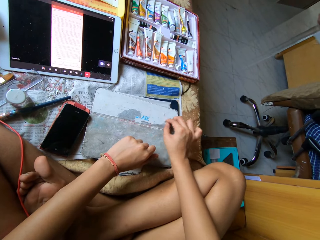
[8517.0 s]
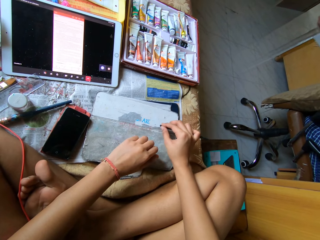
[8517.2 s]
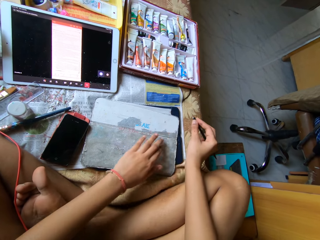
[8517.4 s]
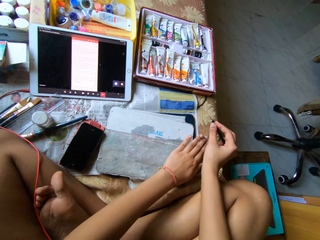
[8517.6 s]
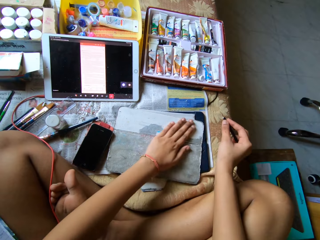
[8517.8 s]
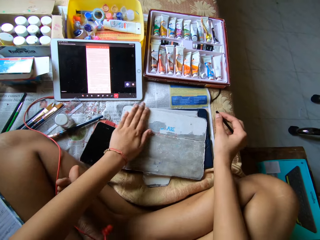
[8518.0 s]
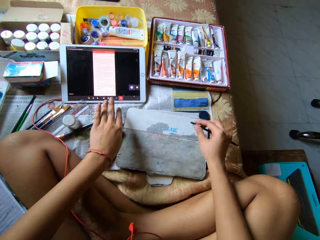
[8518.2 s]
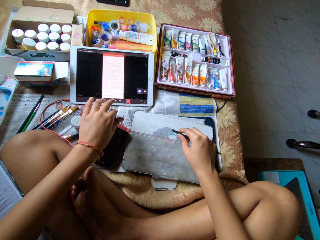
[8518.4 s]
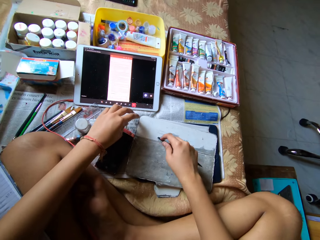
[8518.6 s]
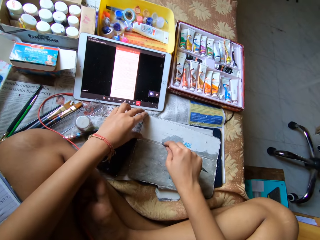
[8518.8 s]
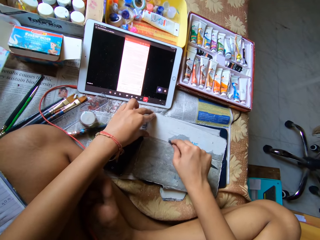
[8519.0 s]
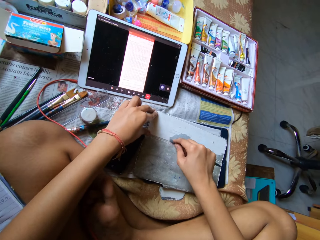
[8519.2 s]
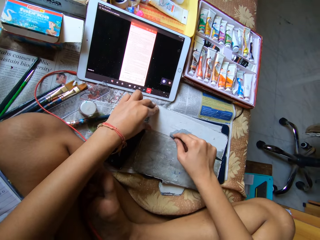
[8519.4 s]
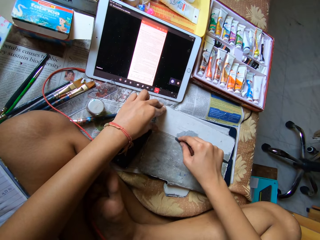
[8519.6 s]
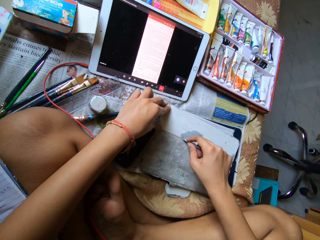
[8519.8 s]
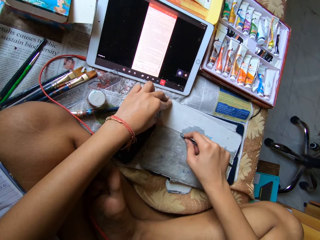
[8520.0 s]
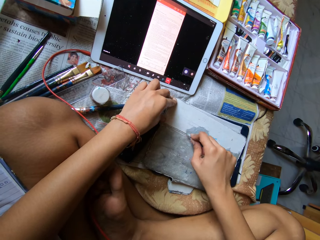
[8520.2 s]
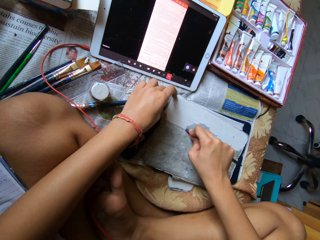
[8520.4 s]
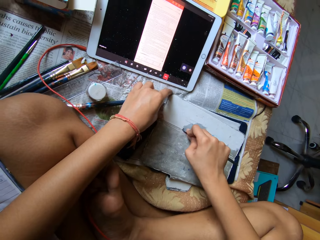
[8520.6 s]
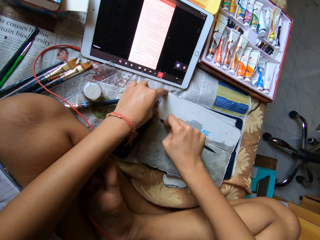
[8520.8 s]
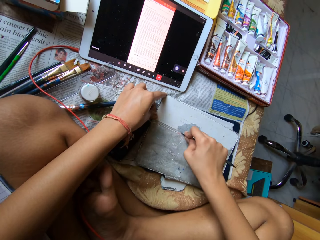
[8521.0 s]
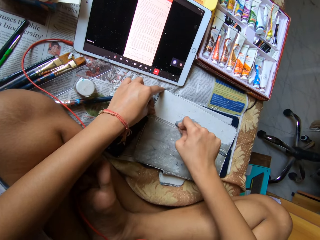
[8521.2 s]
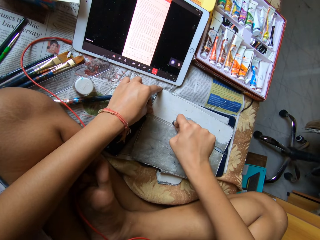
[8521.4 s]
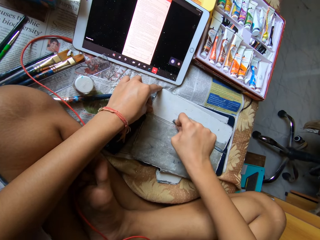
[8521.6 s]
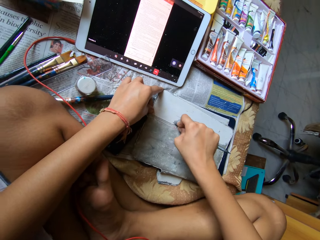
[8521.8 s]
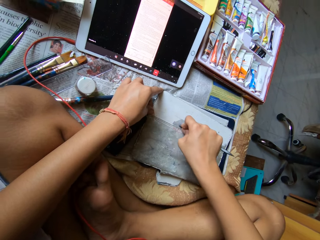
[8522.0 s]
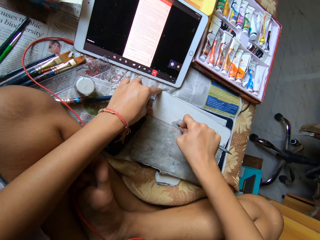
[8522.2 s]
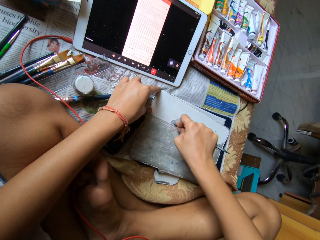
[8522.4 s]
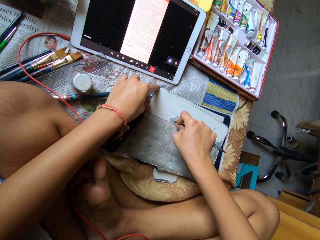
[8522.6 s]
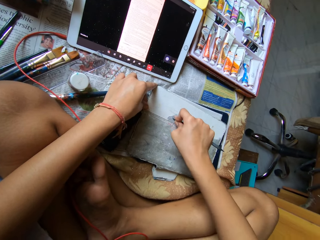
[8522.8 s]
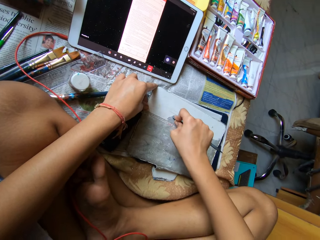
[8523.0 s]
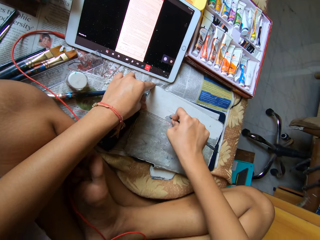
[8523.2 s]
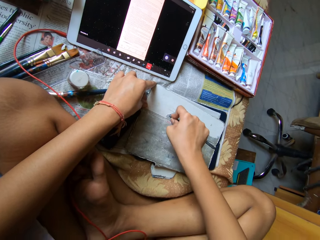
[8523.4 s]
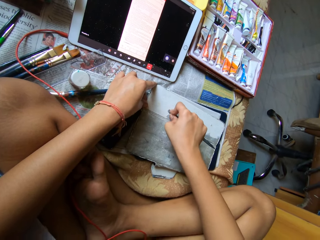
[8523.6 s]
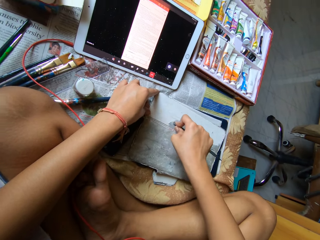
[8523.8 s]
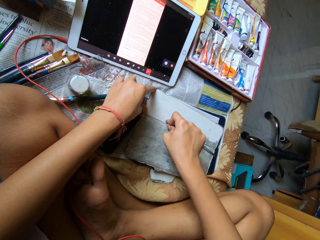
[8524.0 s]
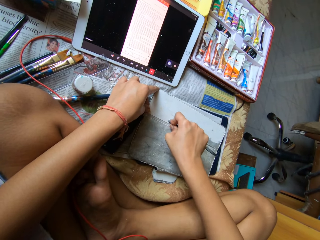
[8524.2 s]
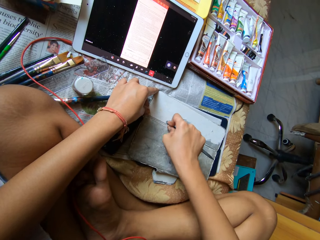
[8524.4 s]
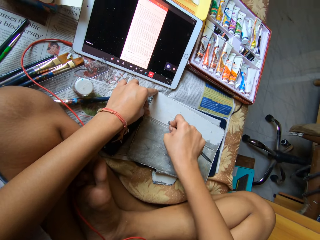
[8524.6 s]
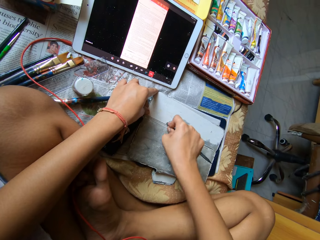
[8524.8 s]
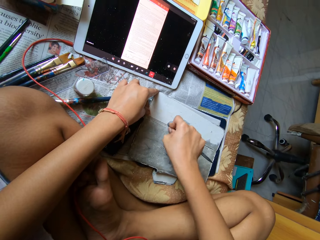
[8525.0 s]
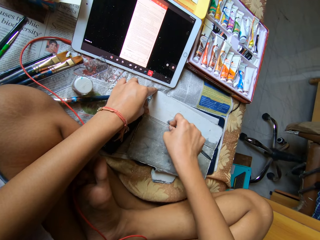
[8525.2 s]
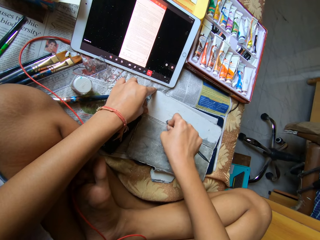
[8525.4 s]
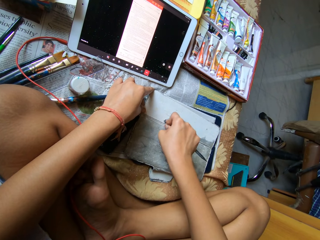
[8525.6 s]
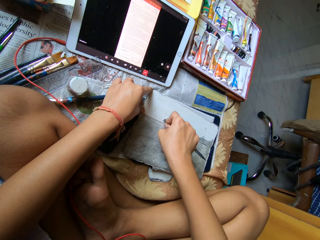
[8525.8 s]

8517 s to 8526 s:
The camera wearer dusts the tablet cover with her left hand. She peels the skin of the tablet cover with the metal scraper in her right hand.

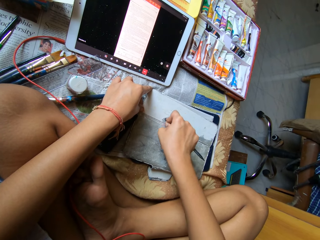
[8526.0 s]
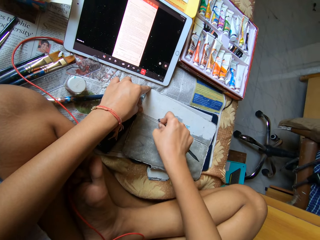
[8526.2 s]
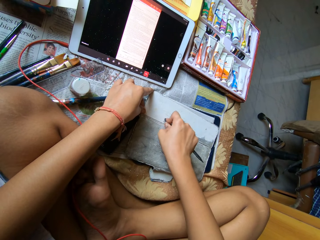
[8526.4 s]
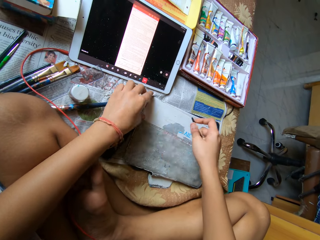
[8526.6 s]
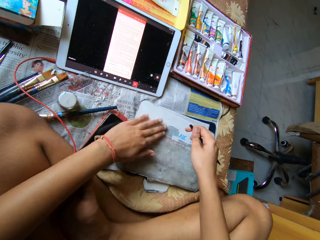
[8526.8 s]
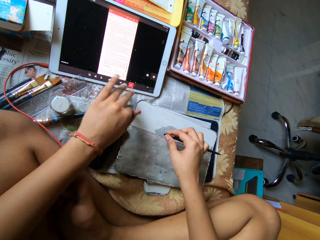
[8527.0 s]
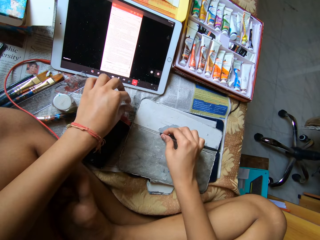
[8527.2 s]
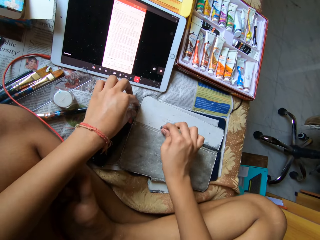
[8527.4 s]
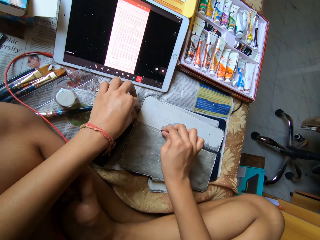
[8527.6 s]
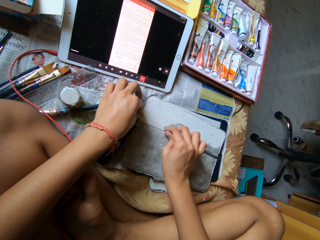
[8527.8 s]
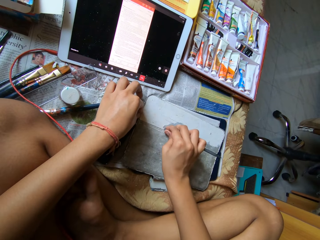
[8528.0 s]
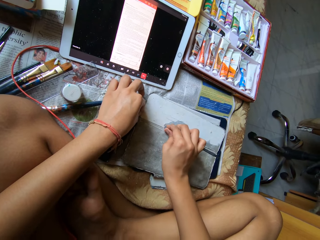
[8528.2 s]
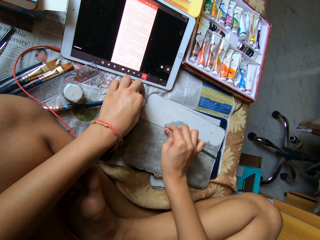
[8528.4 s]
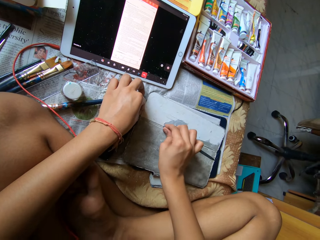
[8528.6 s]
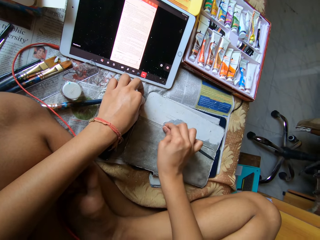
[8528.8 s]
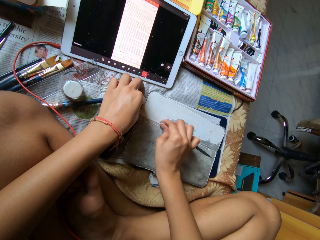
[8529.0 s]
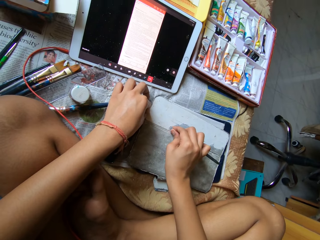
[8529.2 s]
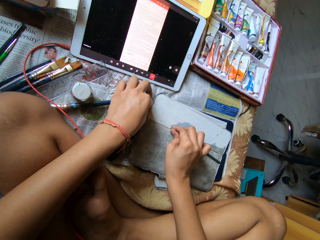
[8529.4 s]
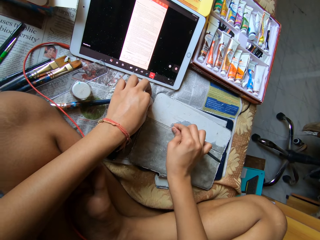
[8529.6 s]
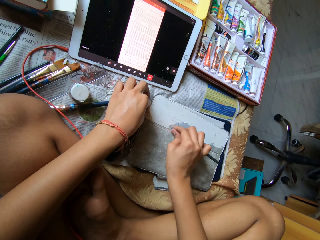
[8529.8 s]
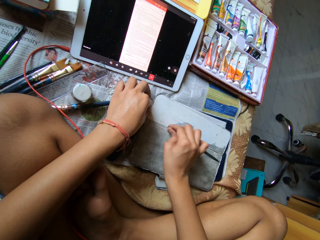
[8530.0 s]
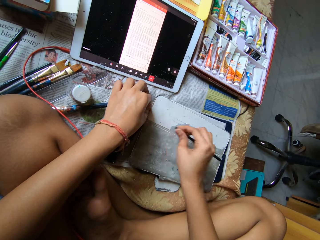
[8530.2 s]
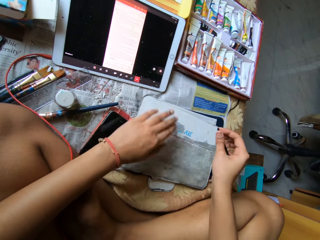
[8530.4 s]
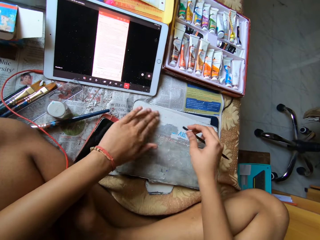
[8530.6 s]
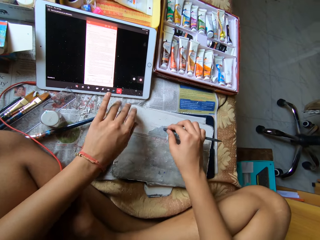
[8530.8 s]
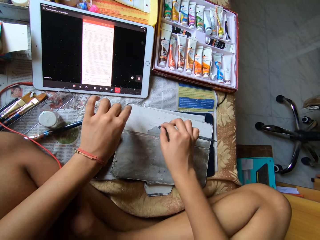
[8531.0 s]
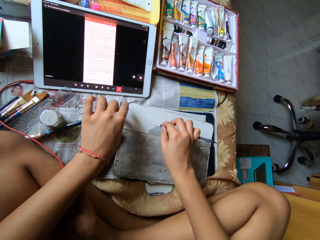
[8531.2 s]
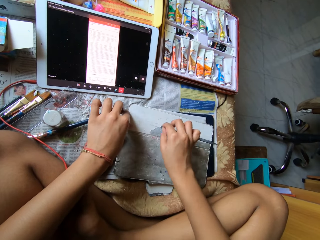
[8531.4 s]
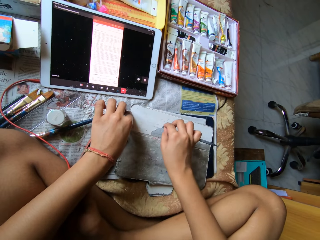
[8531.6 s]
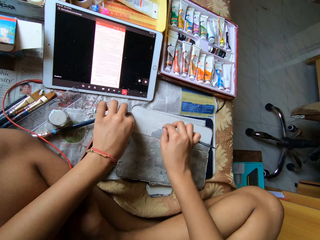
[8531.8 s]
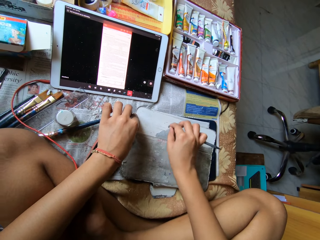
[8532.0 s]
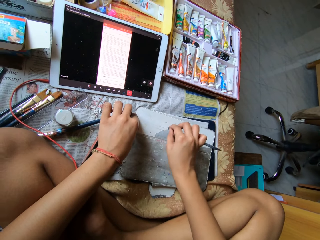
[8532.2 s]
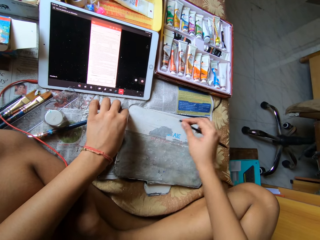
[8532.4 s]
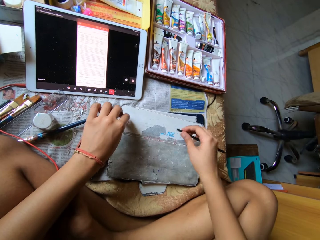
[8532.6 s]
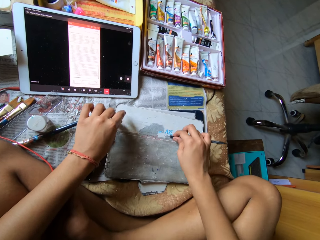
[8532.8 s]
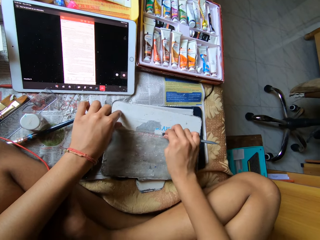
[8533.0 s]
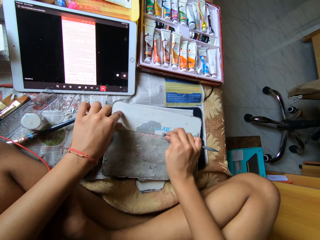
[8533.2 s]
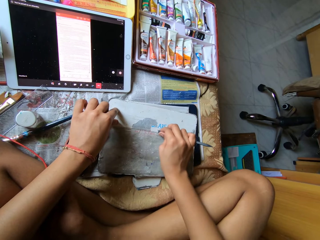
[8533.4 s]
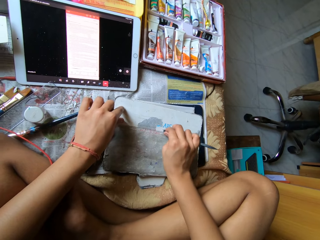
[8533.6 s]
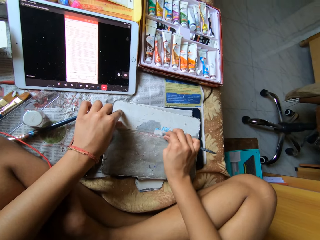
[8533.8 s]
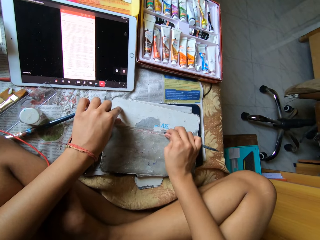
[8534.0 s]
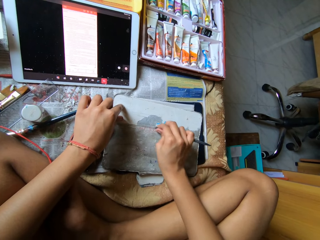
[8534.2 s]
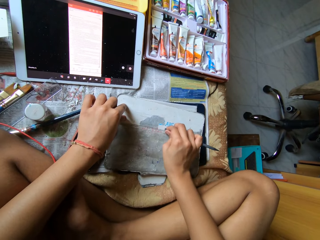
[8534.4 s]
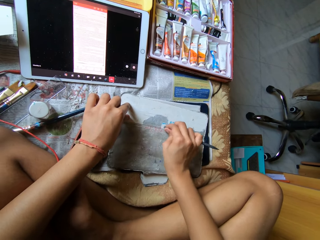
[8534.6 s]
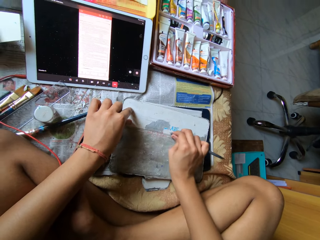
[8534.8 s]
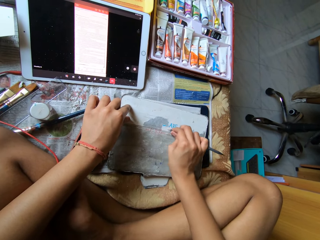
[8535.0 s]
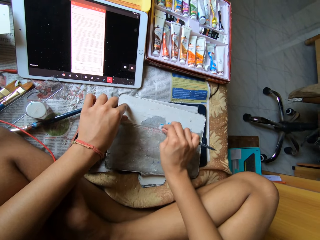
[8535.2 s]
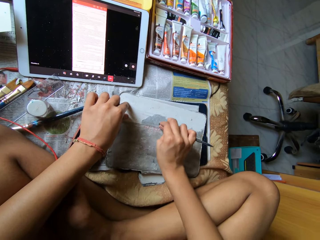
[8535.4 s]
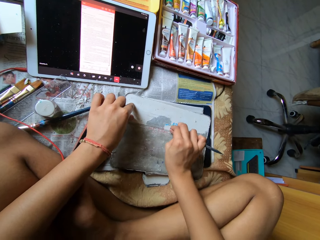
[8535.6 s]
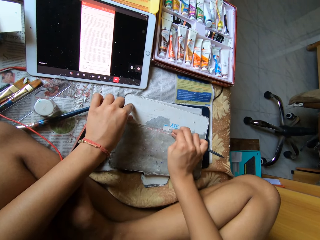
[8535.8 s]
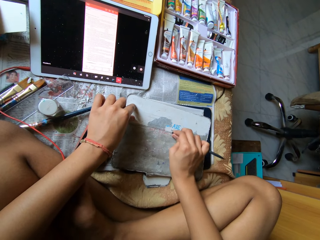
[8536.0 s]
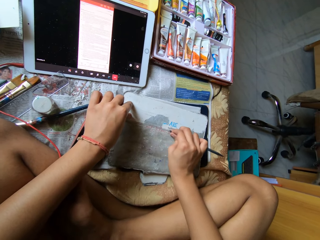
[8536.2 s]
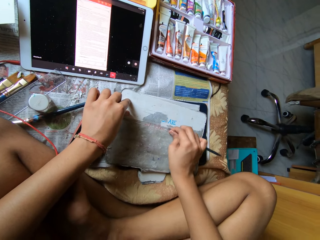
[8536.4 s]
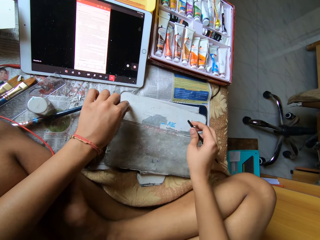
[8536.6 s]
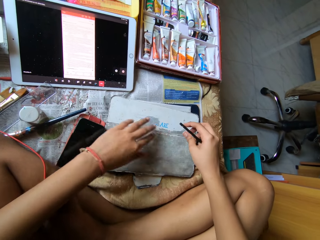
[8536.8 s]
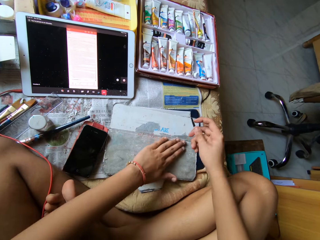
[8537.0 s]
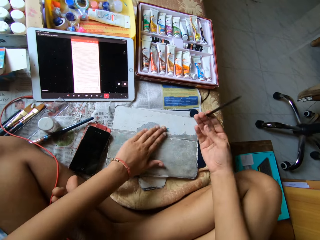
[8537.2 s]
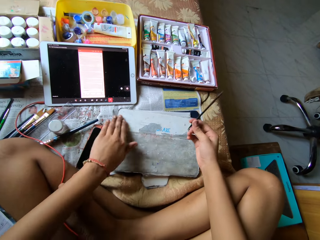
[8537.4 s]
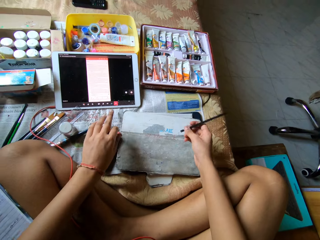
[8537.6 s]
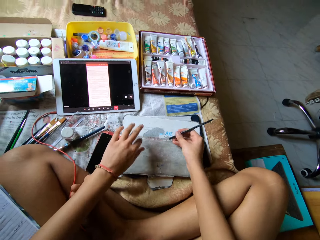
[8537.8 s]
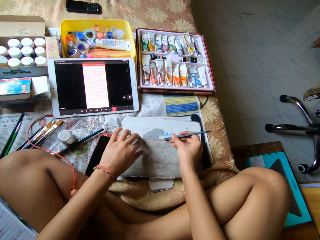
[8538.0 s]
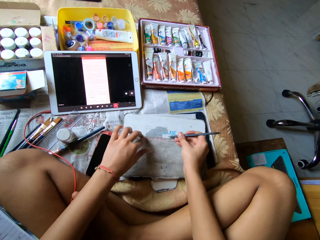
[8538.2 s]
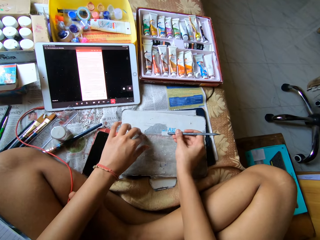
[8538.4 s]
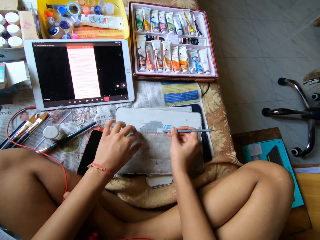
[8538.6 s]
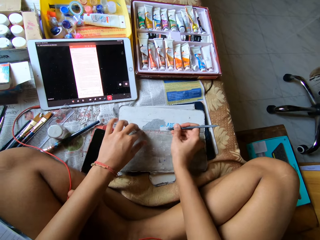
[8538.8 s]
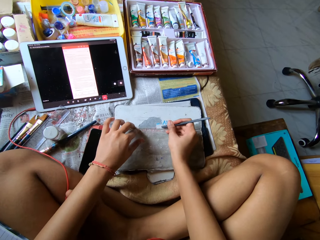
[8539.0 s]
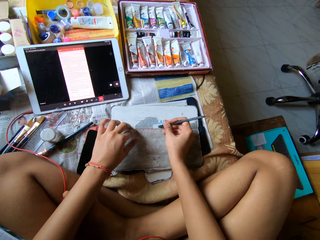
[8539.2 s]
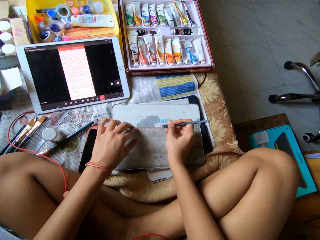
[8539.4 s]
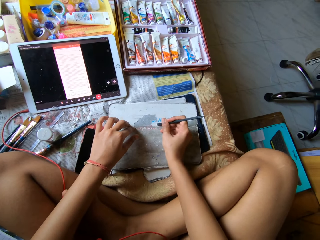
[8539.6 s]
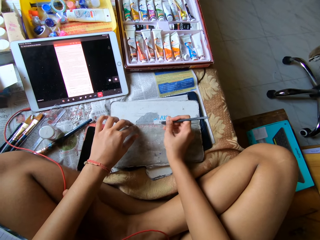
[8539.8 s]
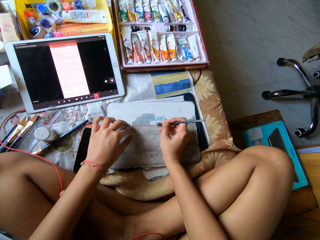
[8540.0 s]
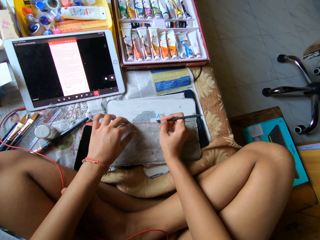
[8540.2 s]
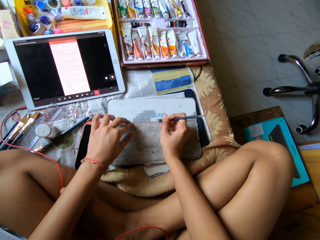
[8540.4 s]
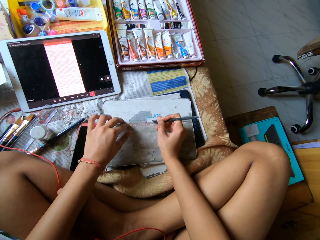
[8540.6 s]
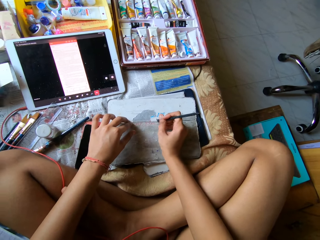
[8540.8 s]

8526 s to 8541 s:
The camera wearer dusts the tablet cover with her left hand. She peels the skin of the tablet cover with the metal scraper in her right hand. She dusts the tablet cover with her left hand. She peels the skin of the tablet cover with the metal scraper in her right hand. She flips the metal scraper in her right hand. She dusts the tablet cover with her left hand. She peels the skin of the tablet cover with the metal scraper in her right hand.
